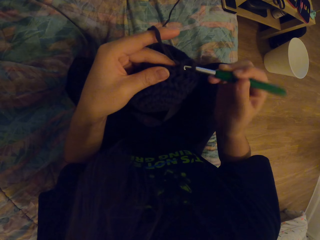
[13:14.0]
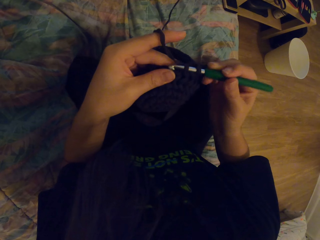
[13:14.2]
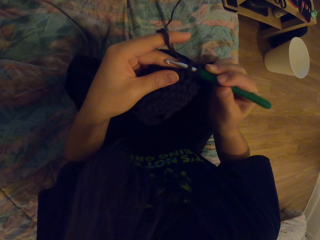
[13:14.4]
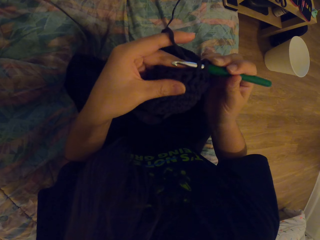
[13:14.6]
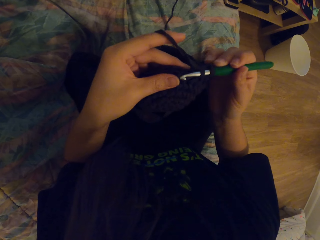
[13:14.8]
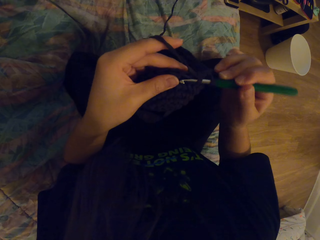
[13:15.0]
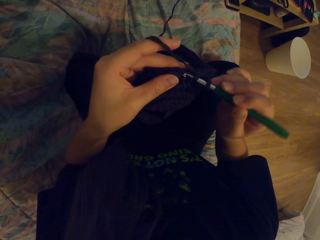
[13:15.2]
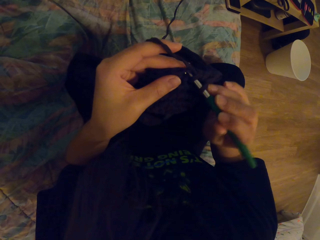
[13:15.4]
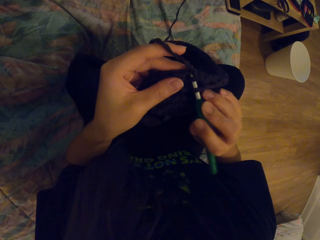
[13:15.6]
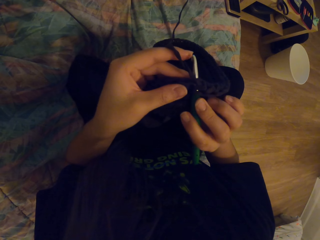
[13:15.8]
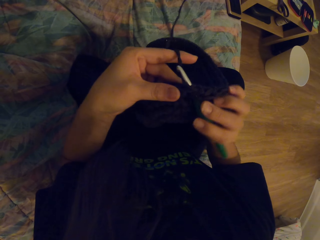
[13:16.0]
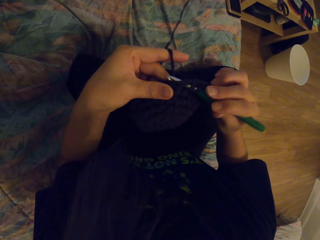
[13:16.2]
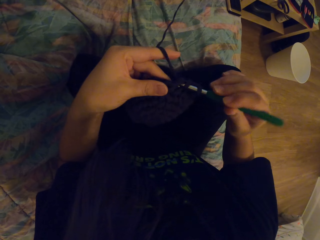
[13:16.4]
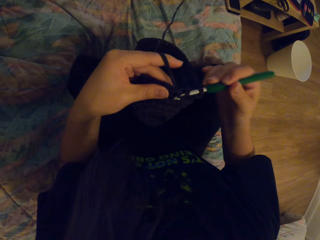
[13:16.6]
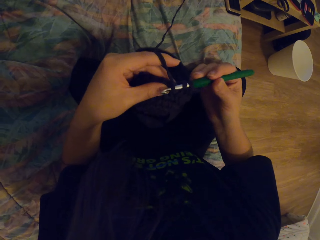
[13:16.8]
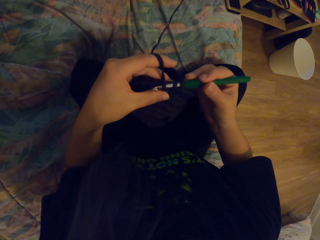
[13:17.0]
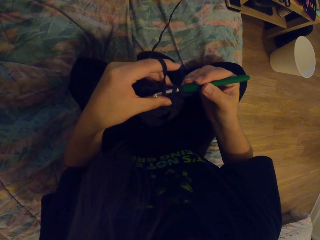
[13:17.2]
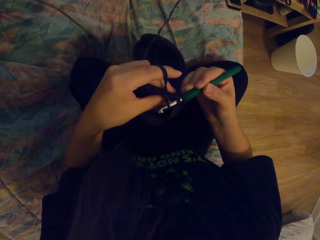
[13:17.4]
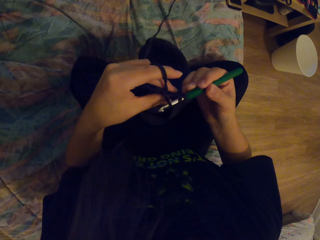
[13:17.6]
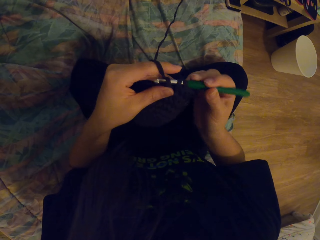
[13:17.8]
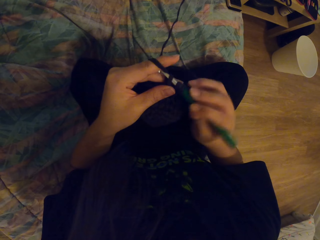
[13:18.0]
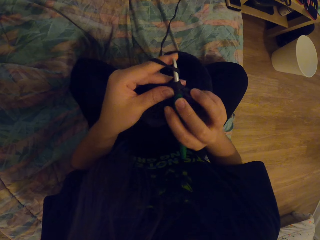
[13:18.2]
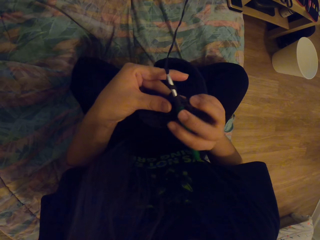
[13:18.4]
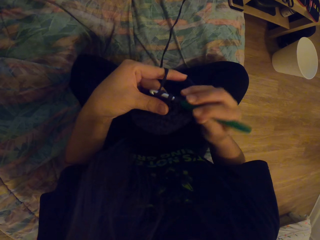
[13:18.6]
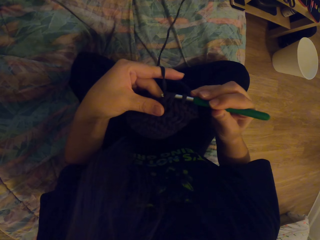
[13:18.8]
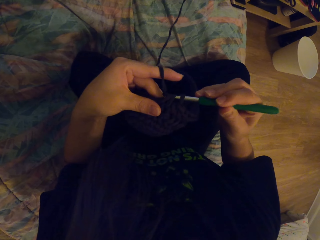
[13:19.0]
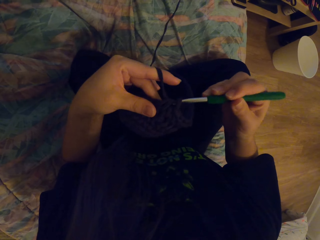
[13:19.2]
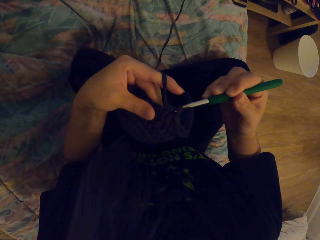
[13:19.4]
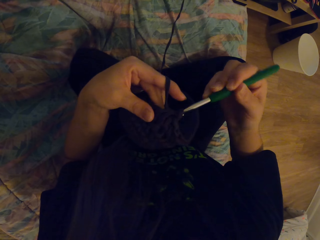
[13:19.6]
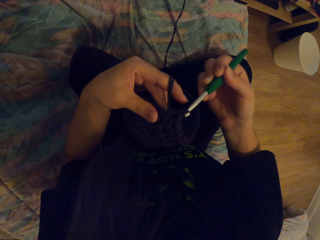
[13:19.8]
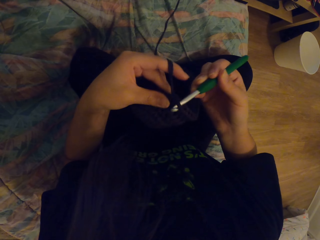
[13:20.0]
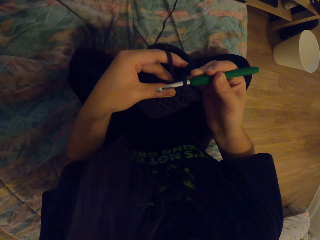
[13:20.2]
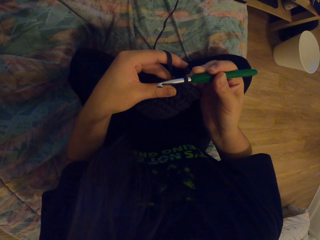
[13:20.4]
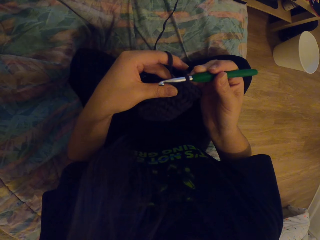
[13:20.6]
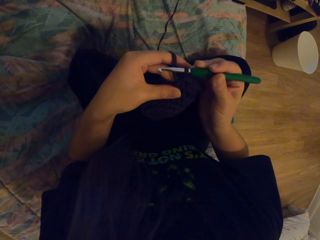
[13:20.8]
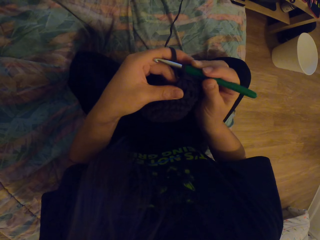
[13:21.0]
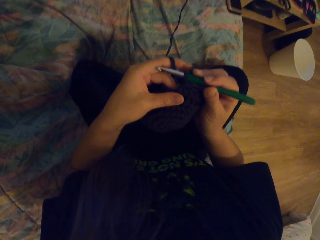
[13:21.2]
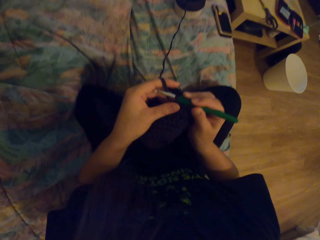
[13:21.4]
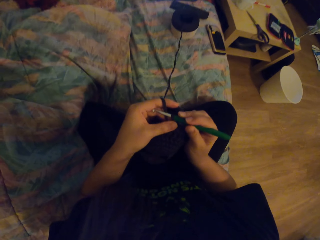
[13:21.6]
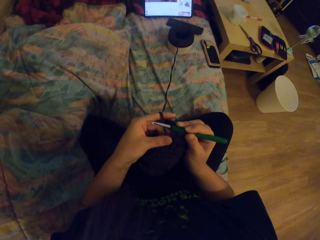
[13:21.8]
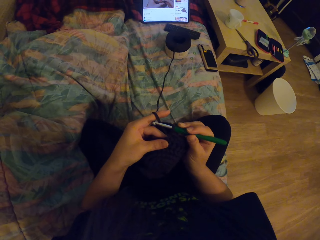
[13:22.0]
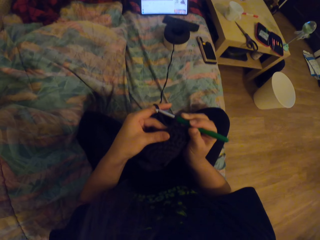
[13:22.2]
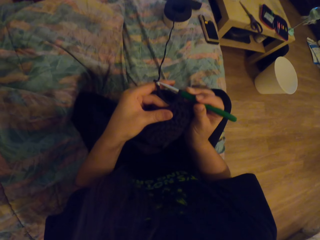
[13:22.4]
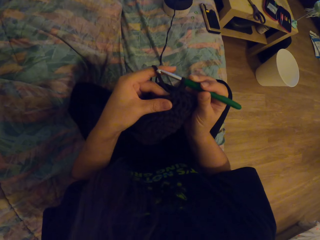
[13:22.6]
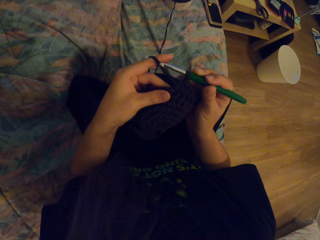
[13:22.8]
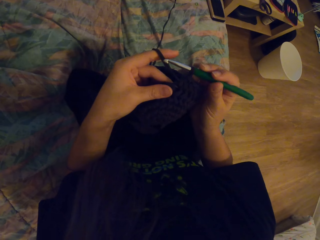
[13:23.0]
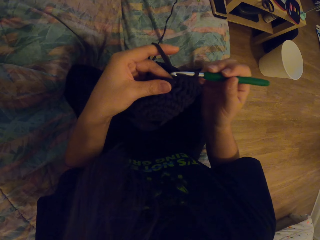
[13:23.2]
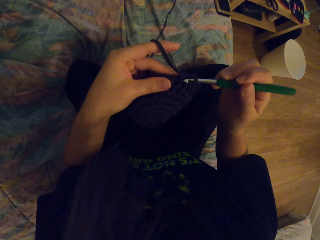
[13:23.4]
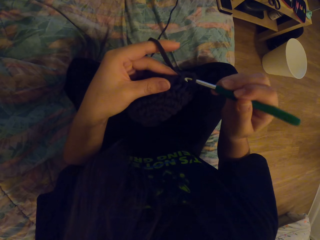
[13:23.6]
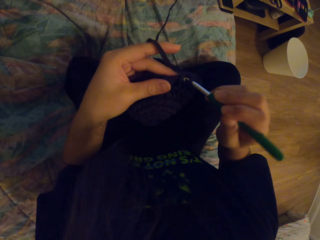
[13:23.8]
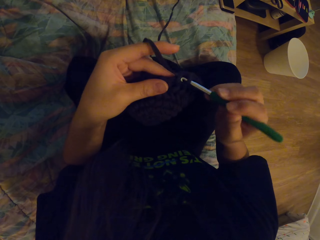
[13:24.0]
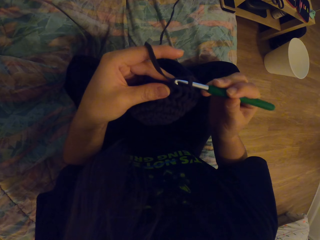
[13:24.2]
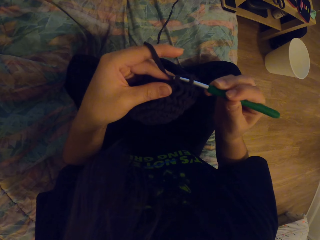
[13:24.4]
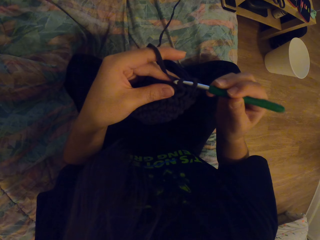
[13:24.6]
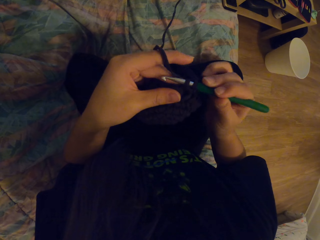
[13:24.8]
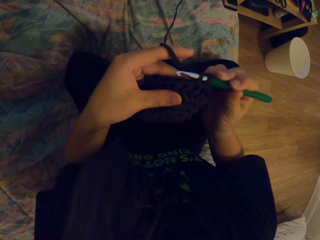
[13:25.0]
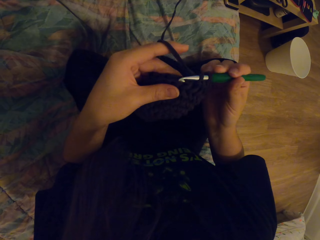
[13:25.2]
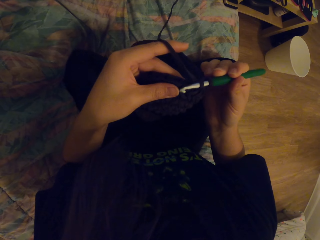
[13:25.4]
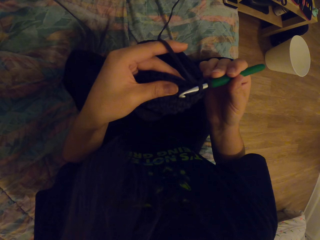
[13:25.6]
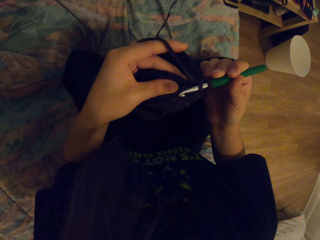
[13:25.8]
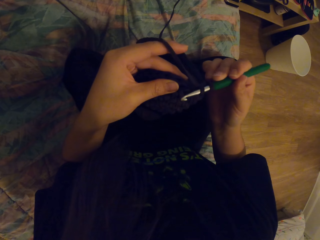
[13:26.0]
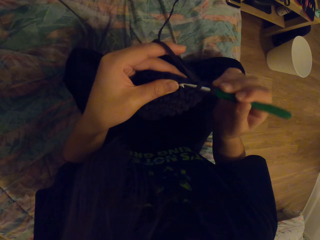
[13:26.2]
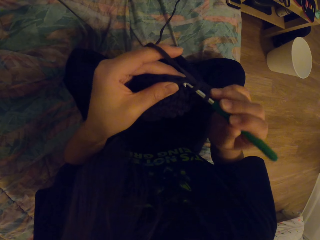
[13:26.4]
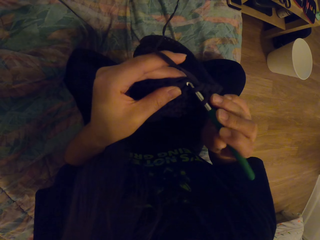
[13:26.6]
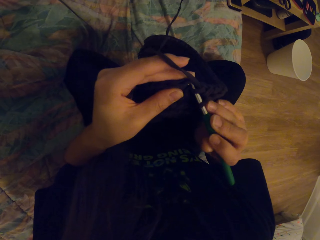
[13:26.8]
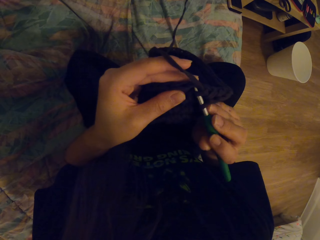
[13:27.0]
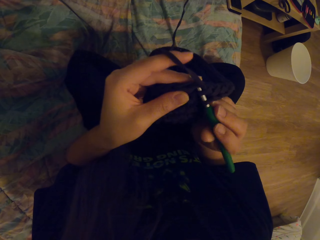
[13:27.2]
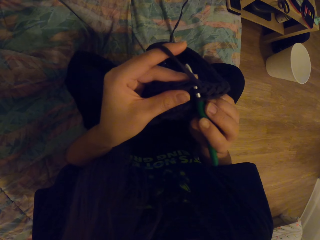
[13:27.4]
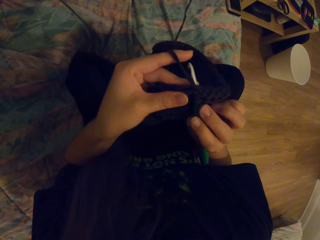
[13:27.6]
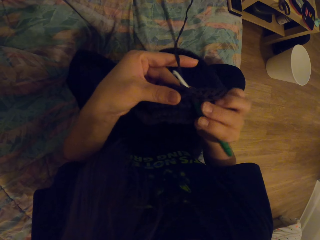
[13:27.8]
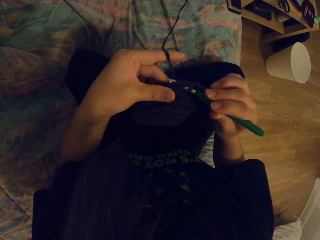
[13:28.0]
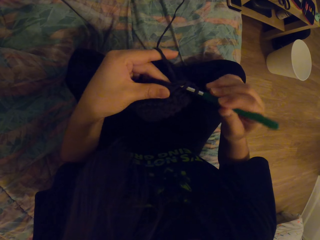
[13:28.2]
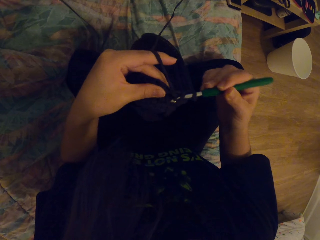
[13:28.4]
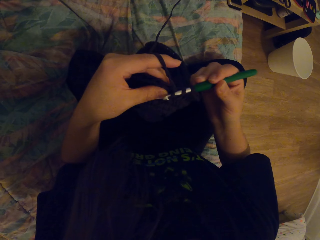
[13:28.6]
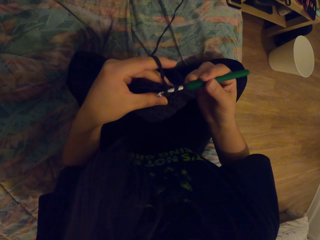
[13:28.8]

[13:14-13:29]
The camera wearer weaves the fabric with the crochet. They touch the fabric with the hand. They weave the fabric with the crochet.

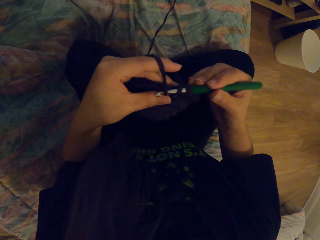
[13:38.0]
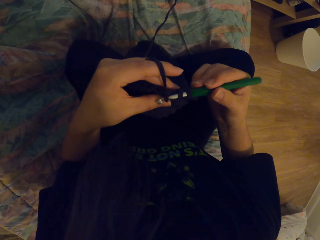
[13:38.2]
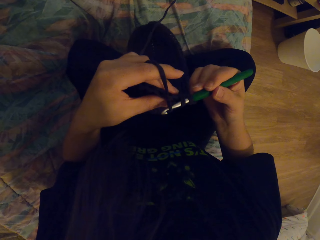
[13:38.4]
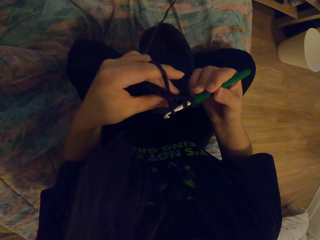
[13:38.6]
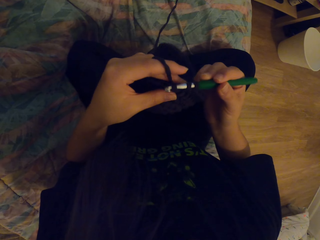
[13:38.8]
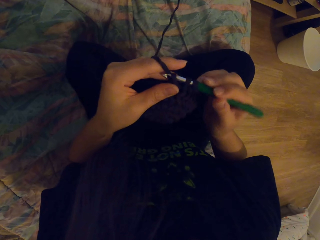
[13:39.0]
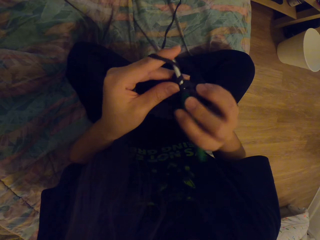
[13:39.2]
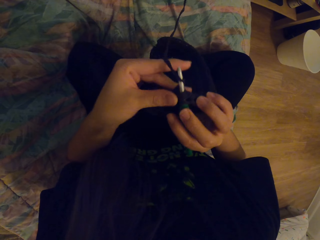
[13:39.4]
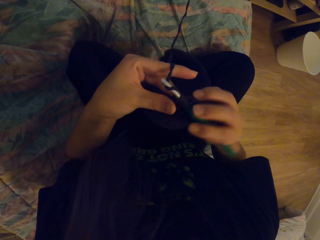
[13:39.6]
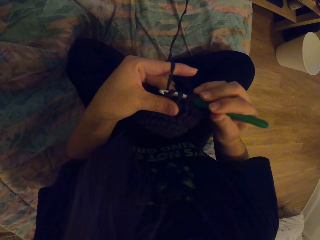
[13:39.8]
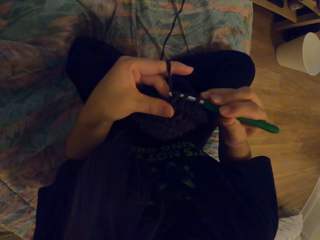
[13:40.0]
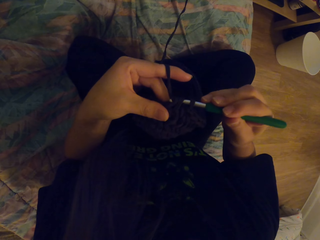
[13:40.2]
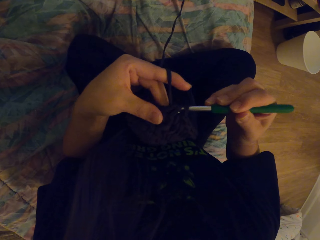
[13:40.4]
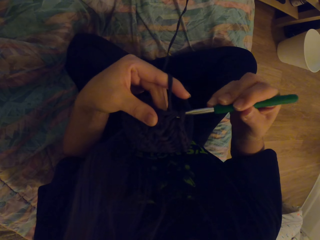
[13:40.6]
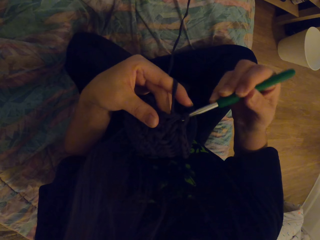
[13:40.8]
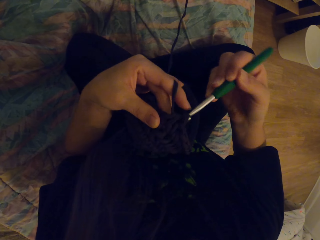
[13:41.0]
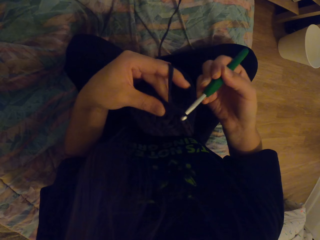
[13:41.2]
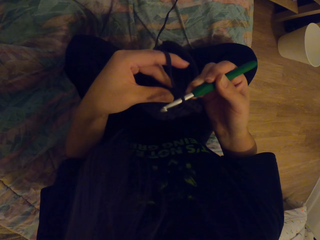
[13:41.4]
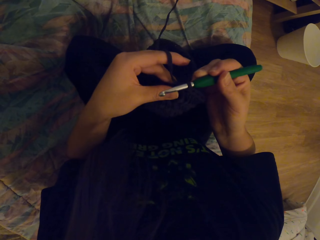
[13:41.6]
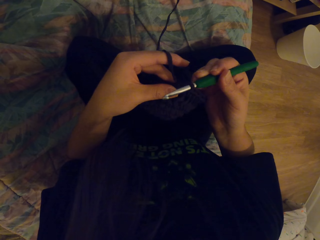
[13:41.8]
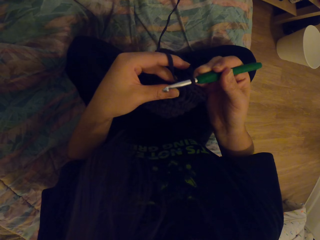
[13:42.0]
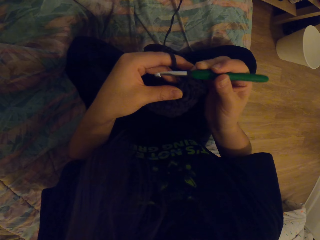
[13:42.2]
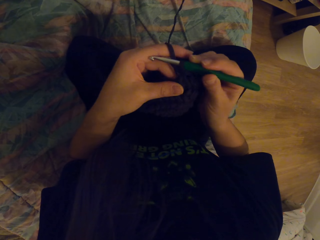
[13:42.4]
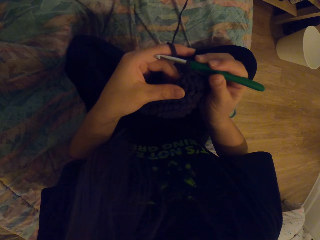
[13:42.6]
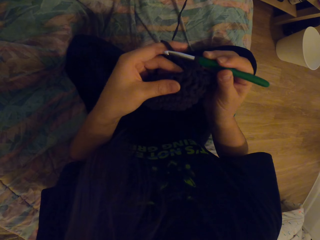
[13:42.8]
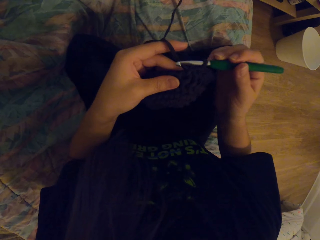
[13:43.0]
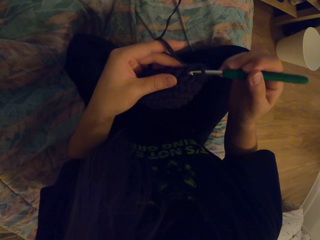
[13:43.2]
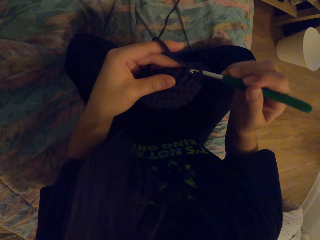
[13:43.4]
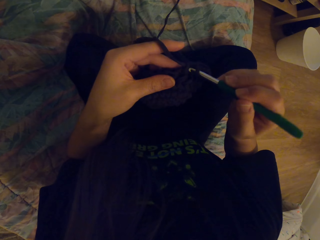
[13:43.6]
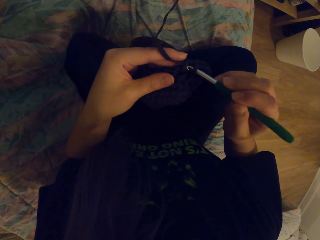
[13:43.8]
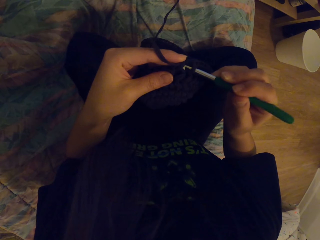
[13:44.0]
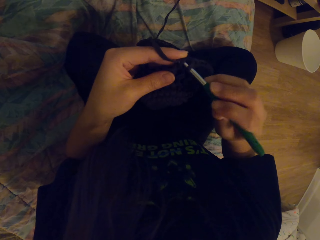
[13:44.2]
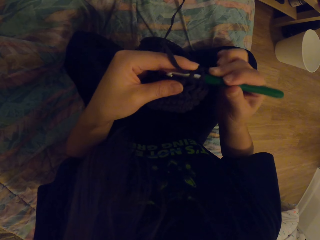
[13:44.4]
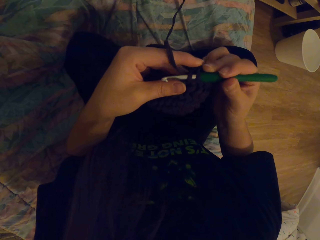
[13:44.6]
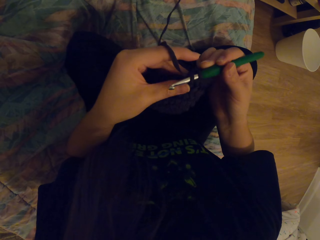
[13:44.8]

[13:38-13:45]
The camera wearer holds the fabric in the crochet. They weave the fabric with the crochet.
